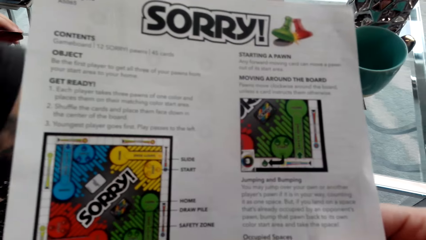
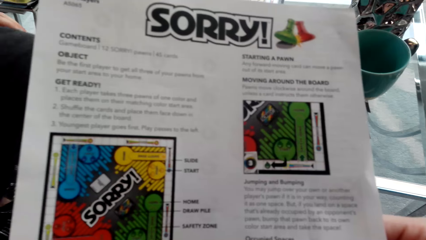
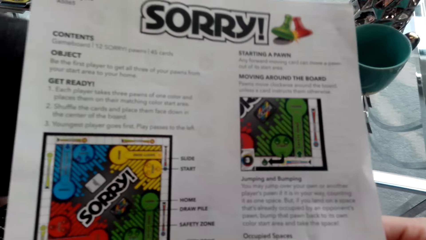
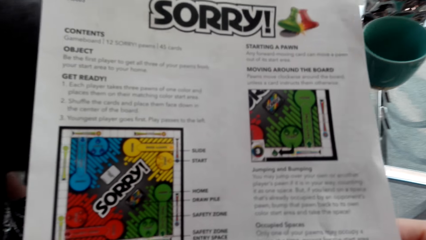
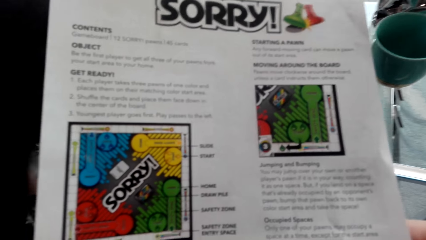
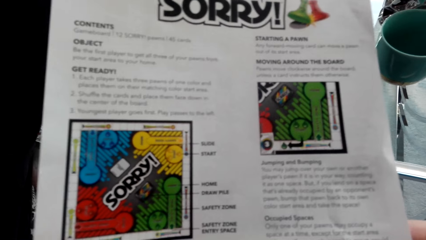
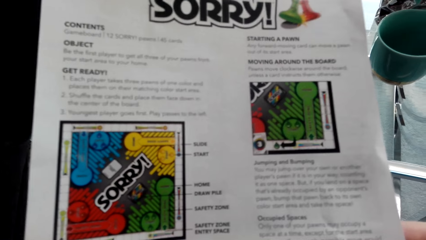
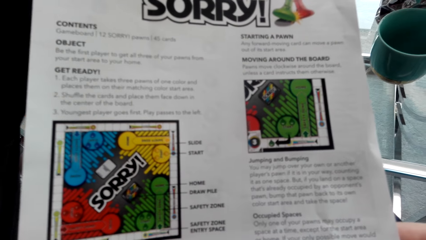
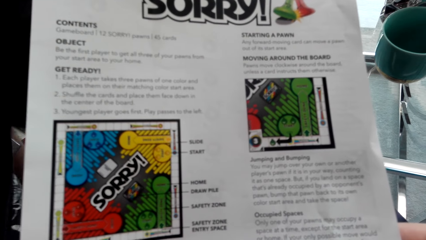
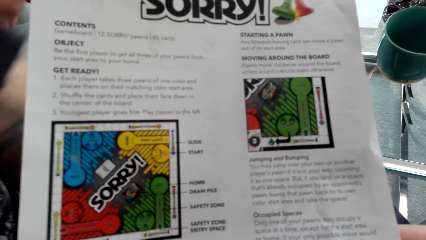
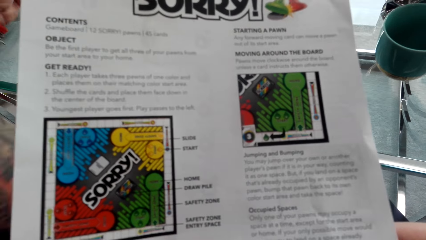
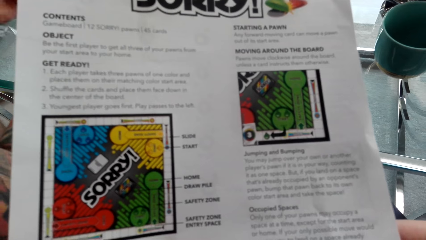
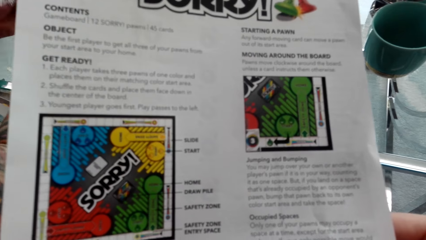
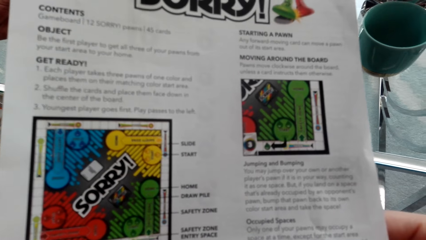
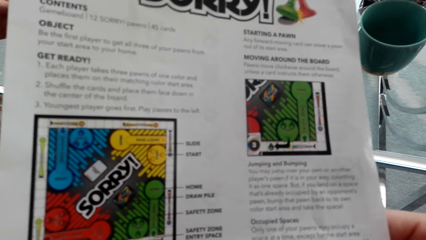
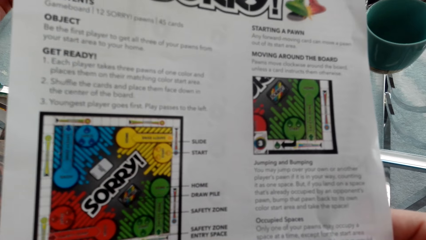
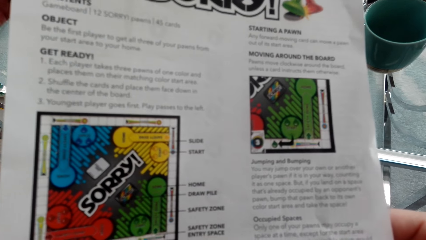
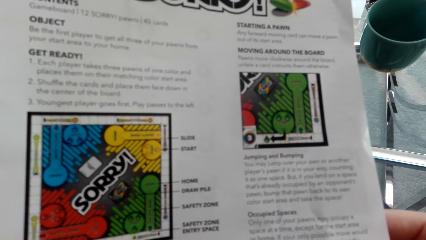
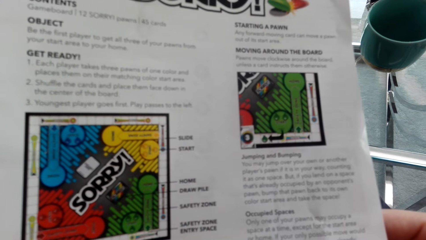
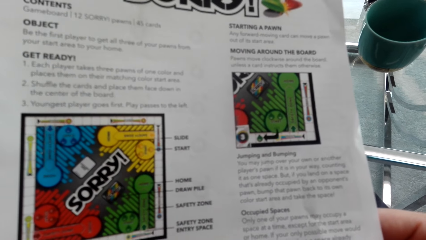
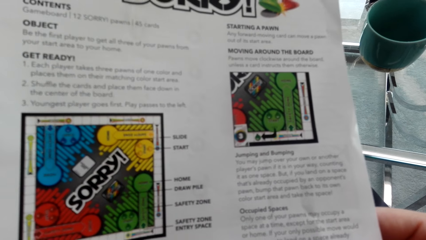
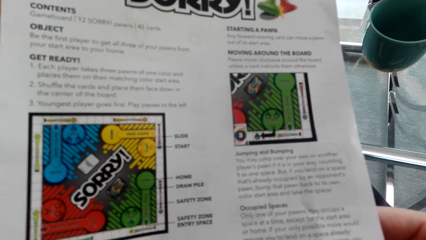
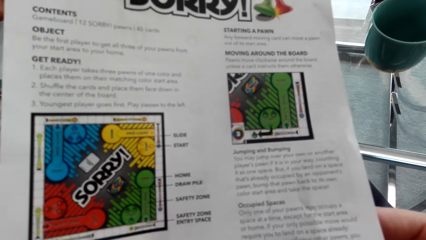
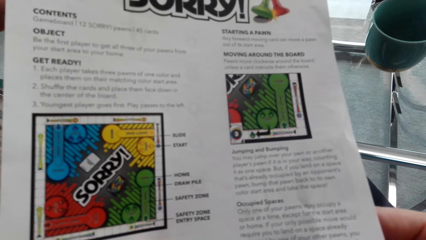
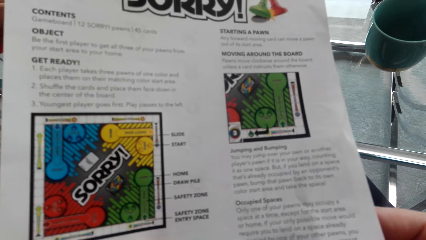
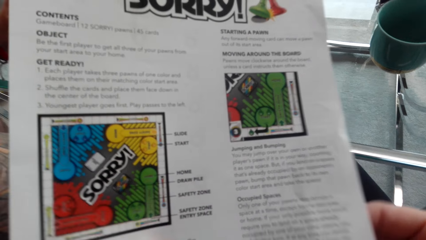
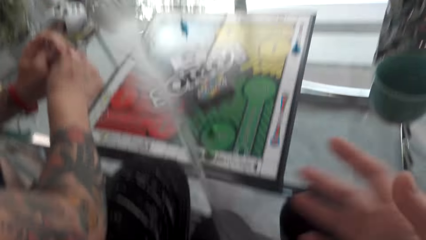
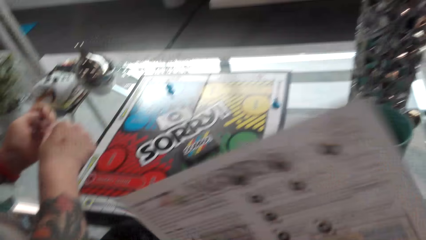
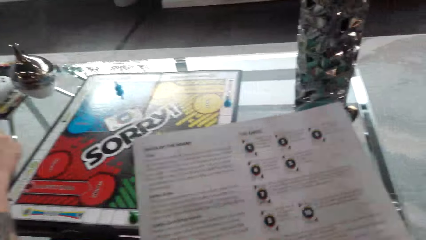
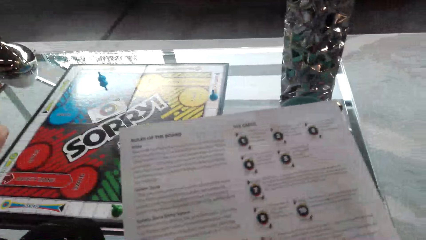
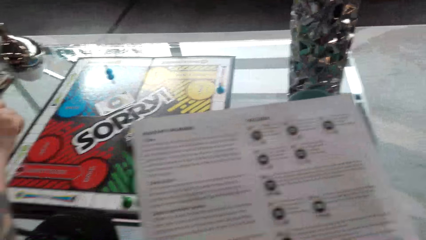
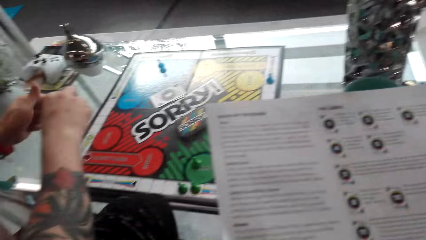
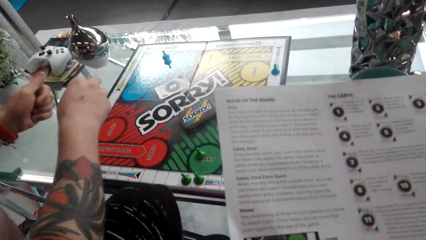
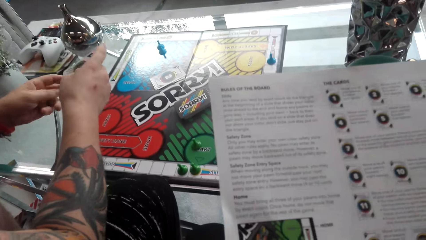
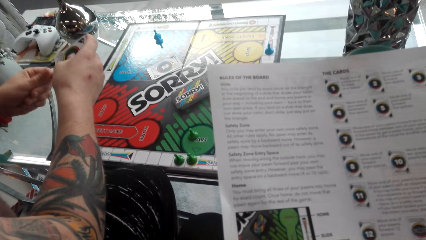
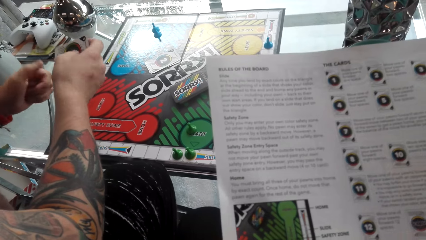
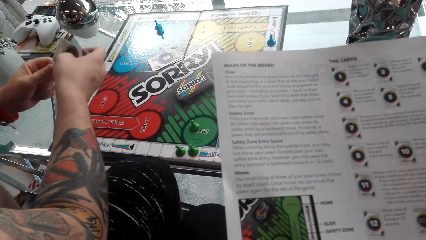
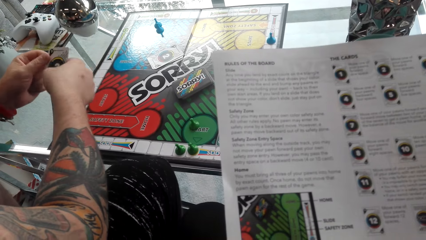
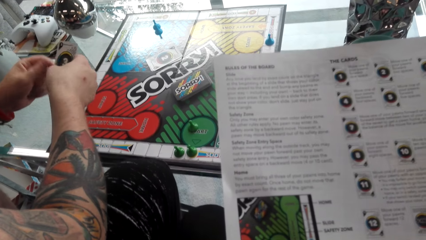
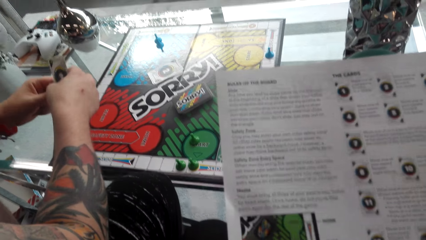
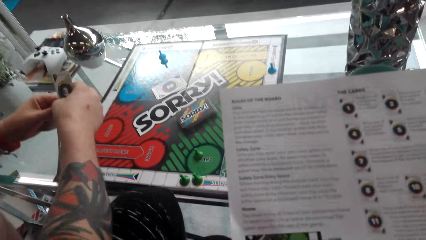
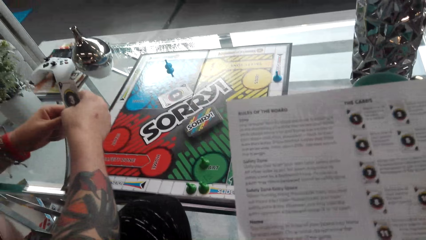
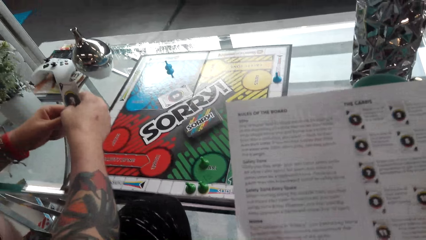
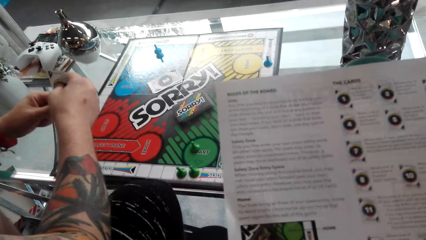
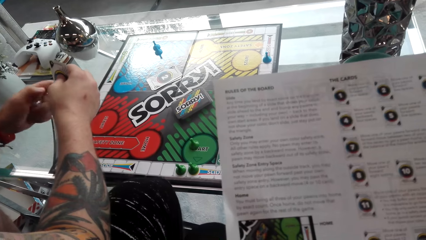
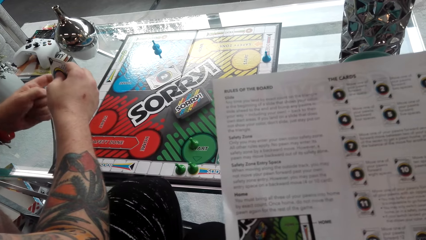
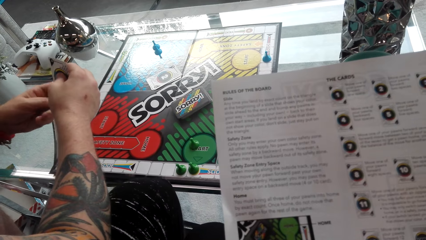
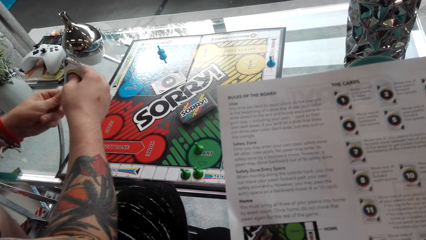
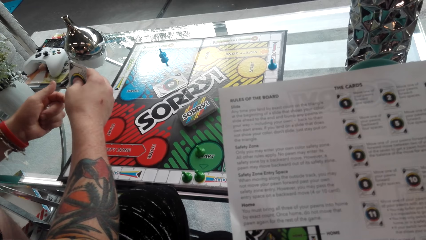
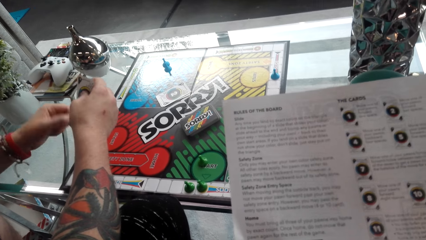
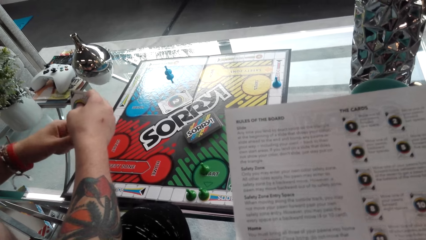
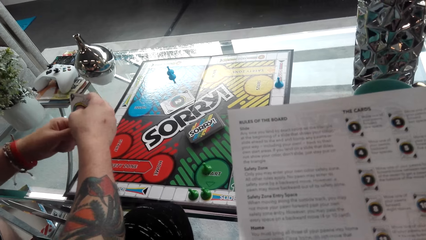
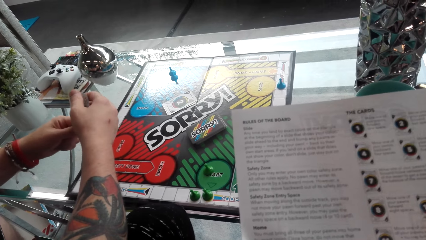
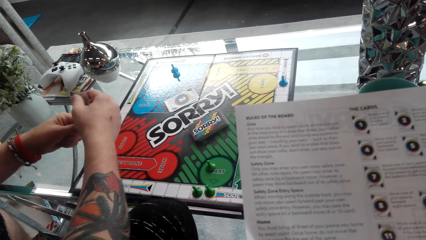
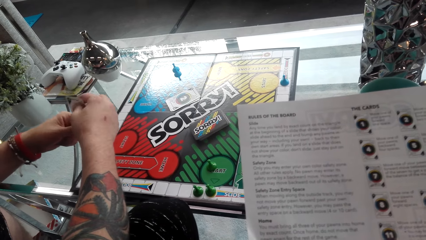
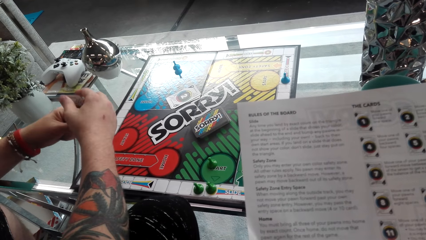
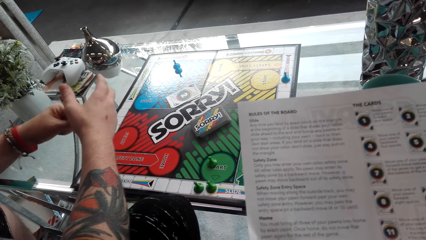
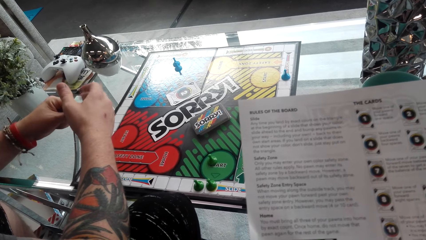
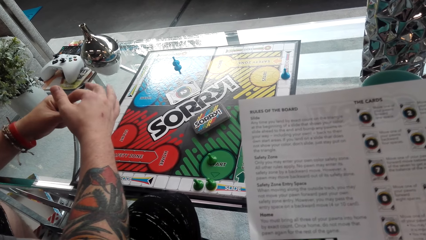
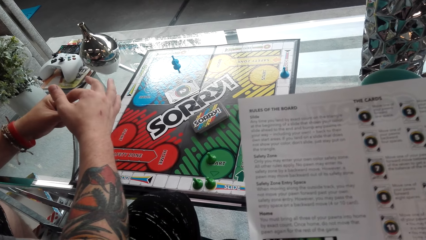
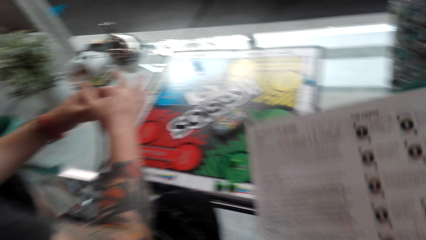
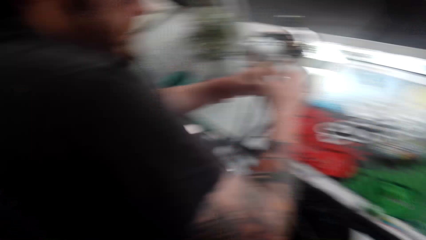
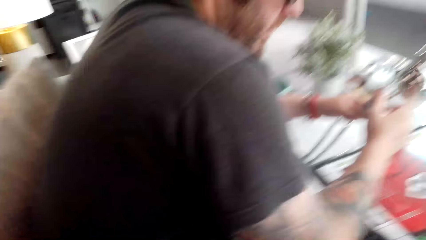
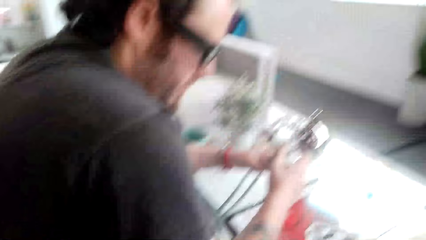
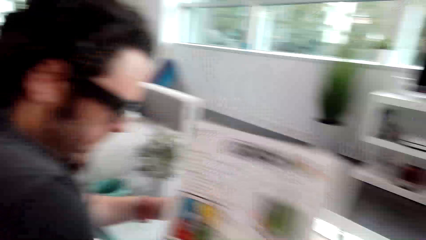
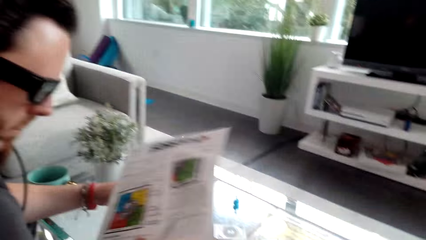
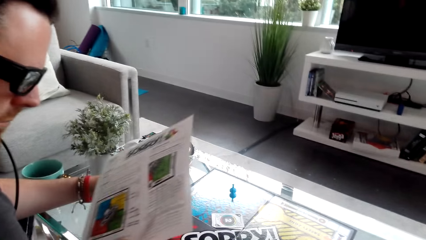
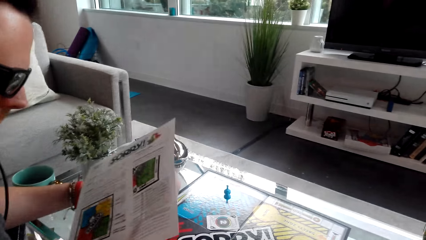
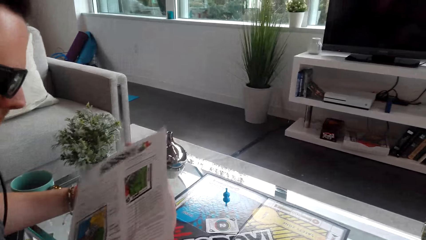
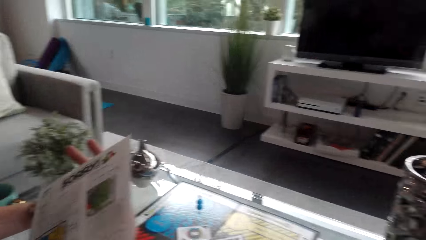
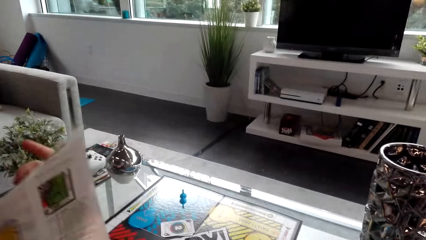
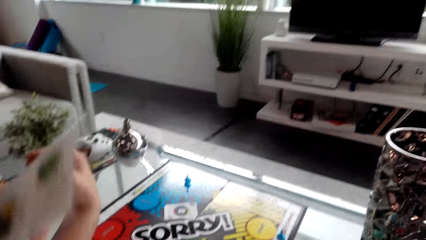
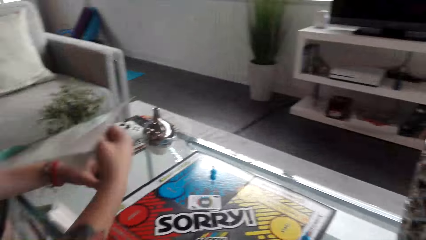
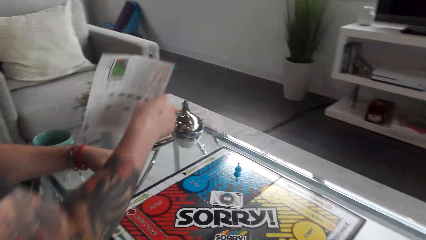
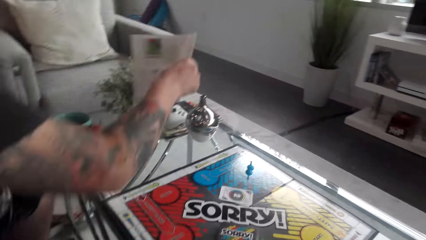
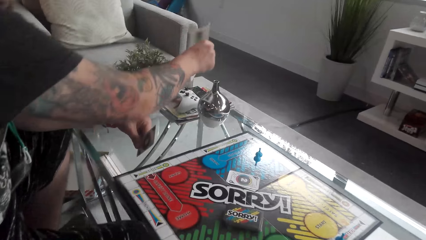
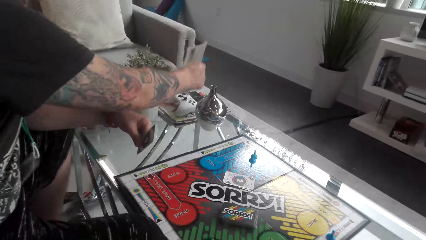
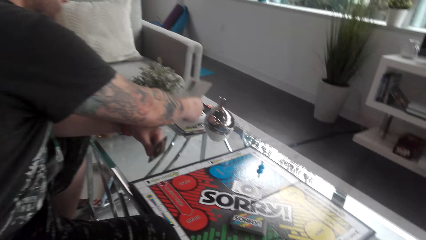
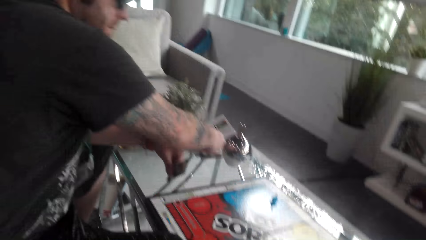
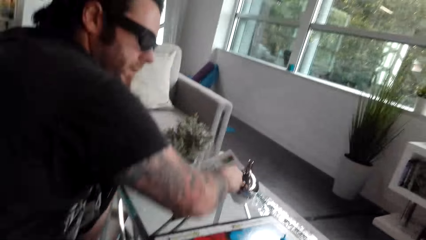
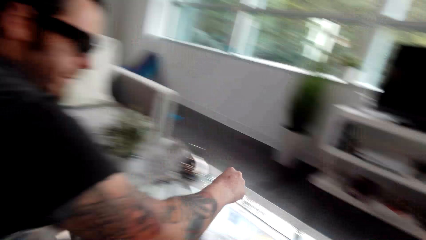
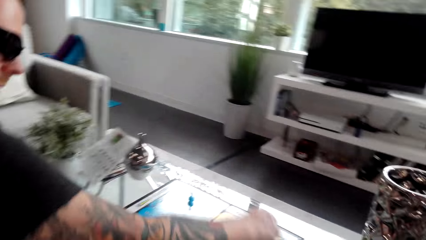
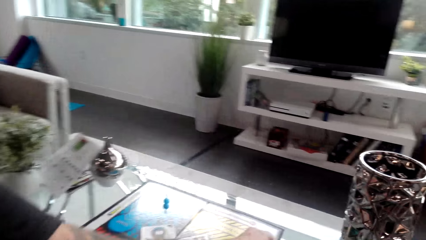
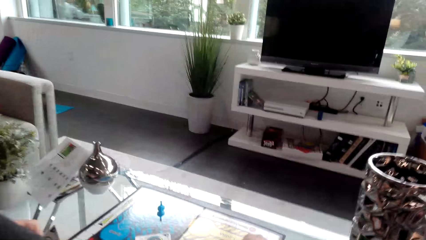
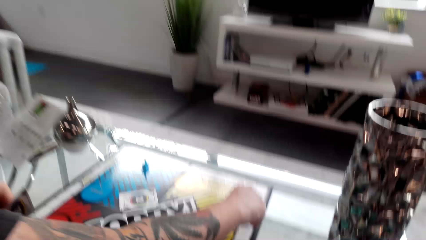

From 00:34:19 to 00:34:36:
The camera wearer looks at the piece of paper. They turn the piece of paper. They converse with a man. The man turns the piece of paper. The camera wearer reads the piece of paper. The man converses with the camera wearer. The man taps the card. The camera wearer looks at the man. They give the man the piece of paper. The man puts the piece of paper on the table.
